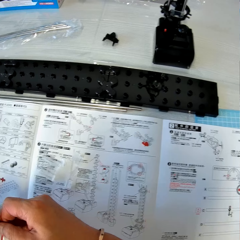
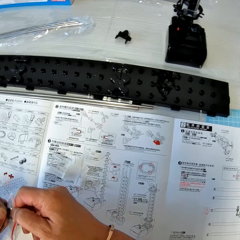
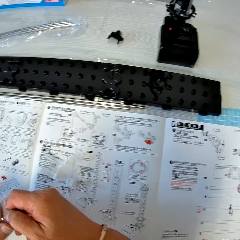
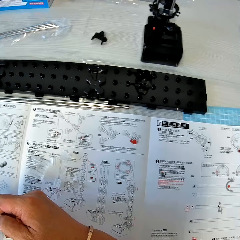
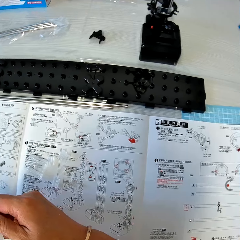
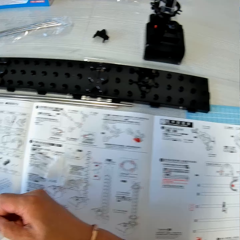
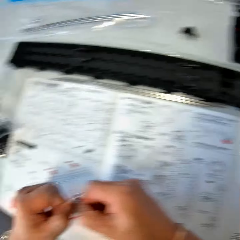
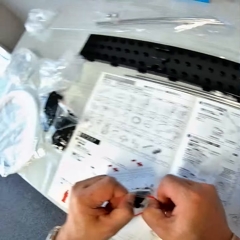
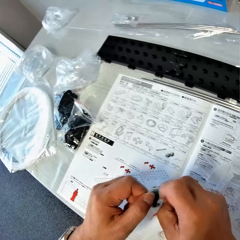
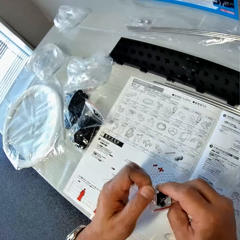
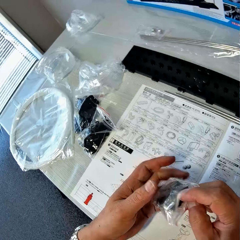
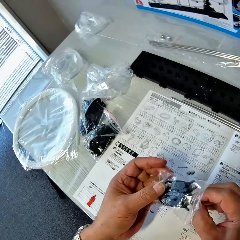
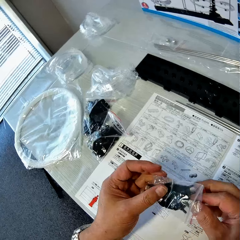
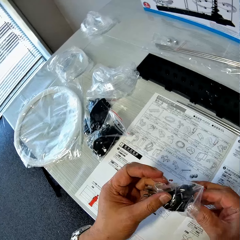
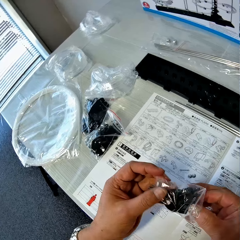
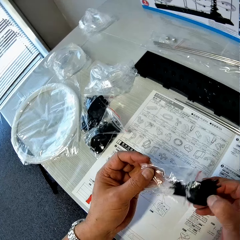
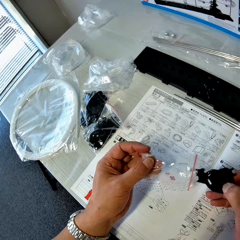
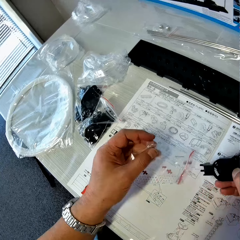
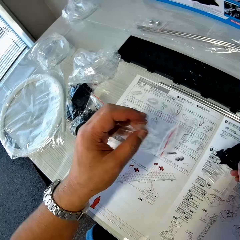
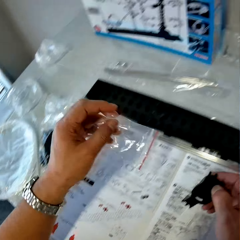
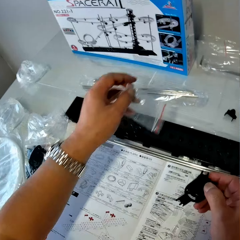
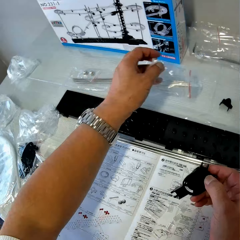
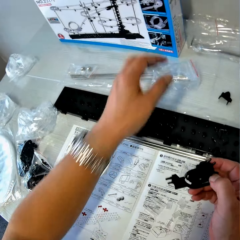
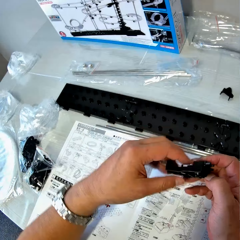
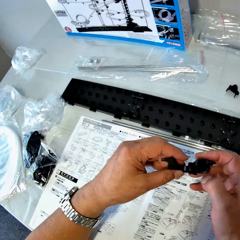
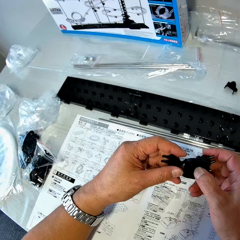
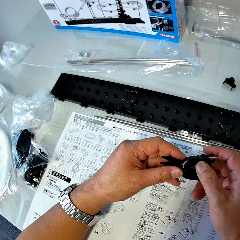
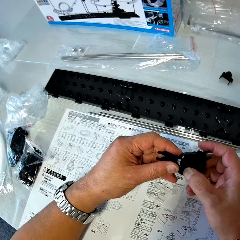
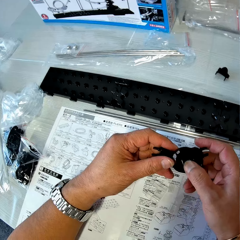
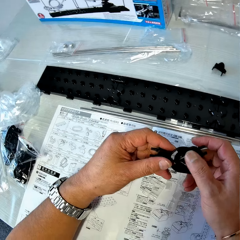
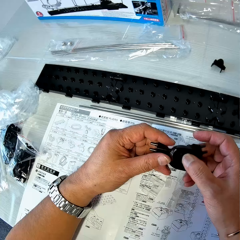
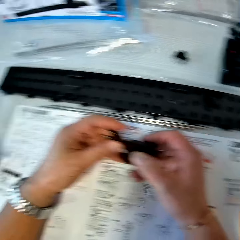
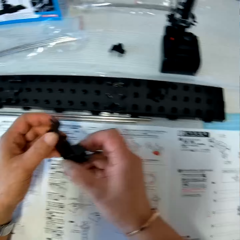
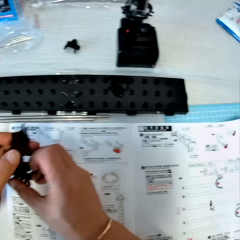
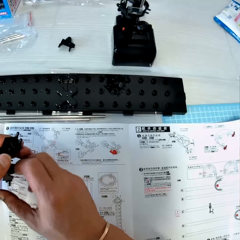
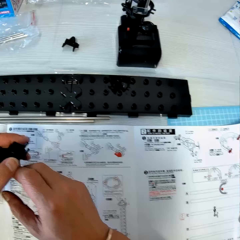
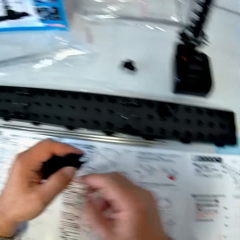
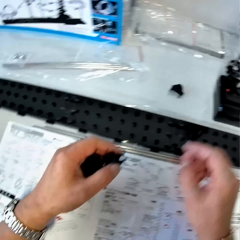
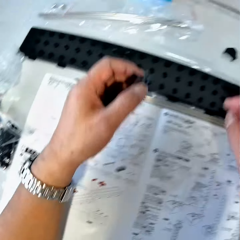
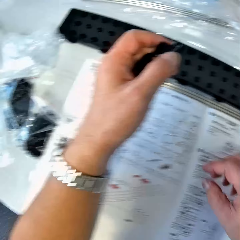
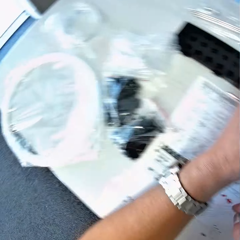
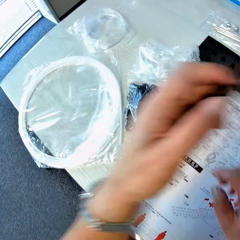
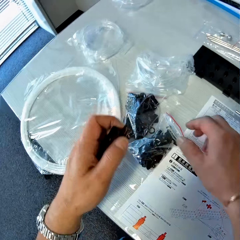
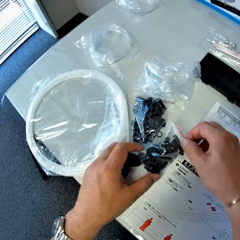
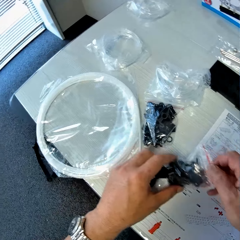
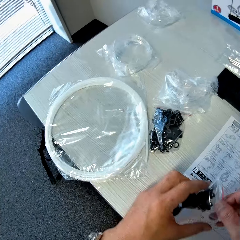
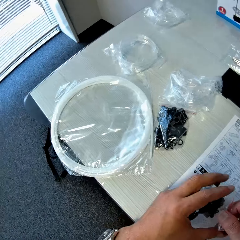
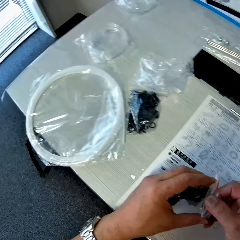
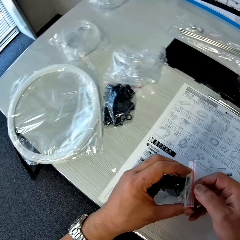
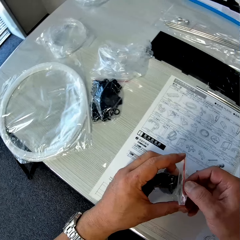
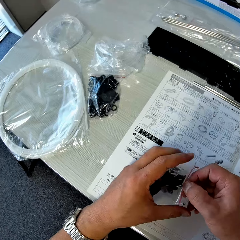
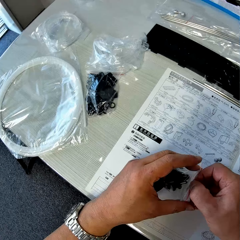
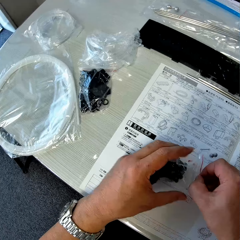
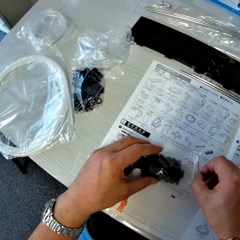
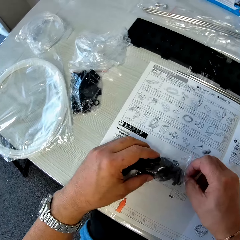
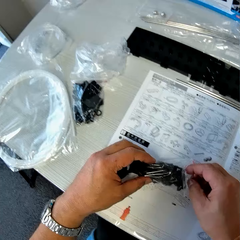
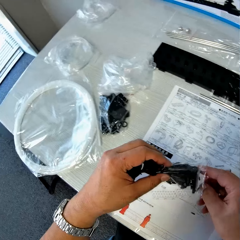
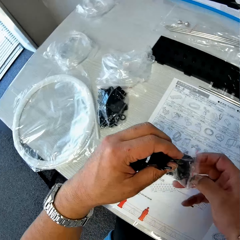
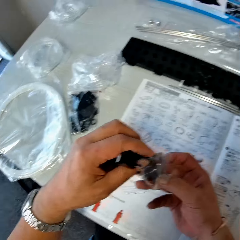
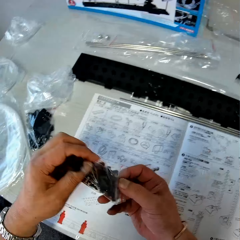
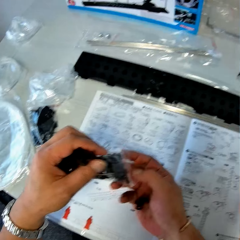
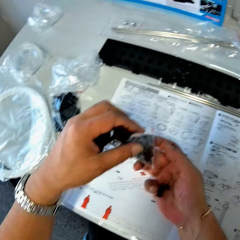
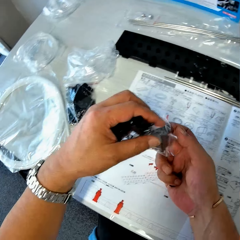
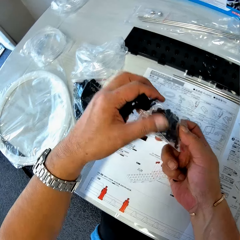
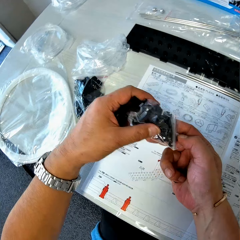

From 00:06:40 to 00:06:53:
The camera wearer opens the pack of fork parts. He removes the fork part from the pack, drops the empty pack on the table and checks the fork part in his hands. He reads the manual. He picks up a pack of rail stands or spacerail arms. He dips his right hand into the pack of rail stands.

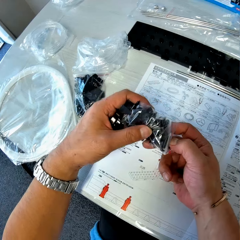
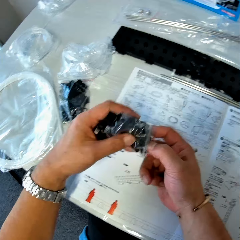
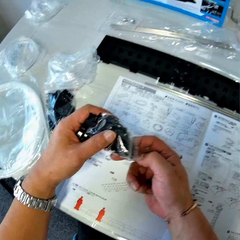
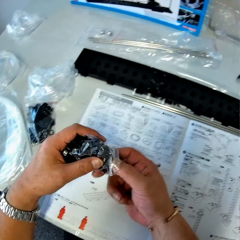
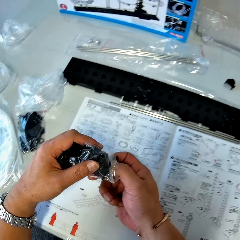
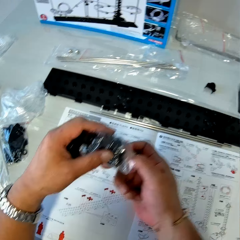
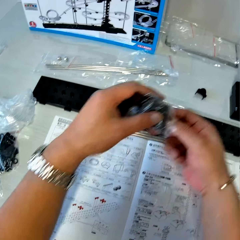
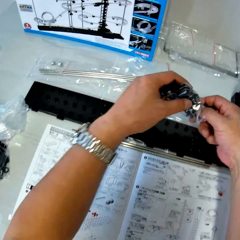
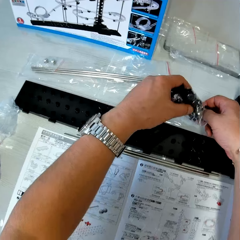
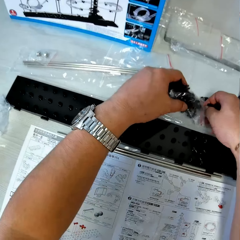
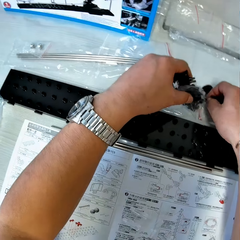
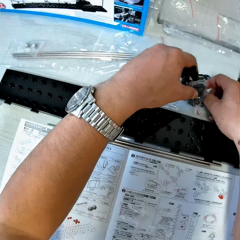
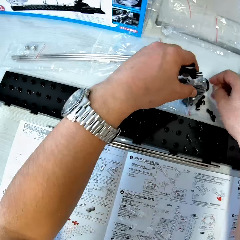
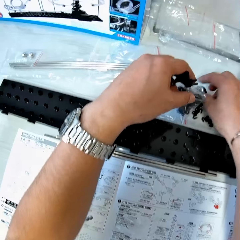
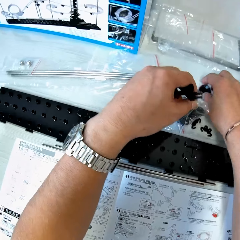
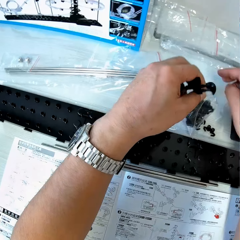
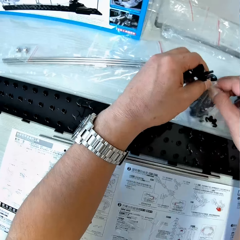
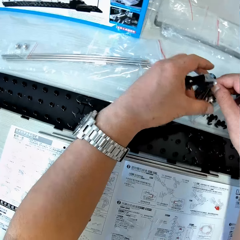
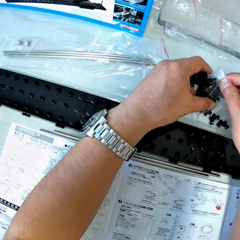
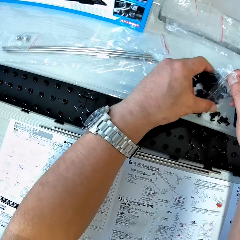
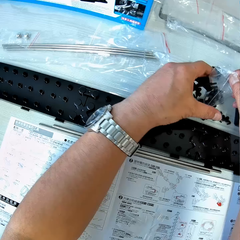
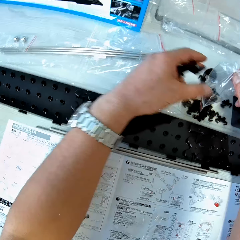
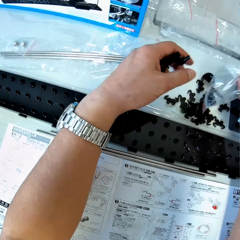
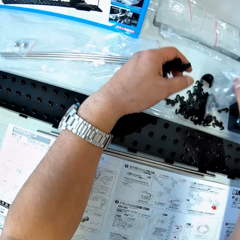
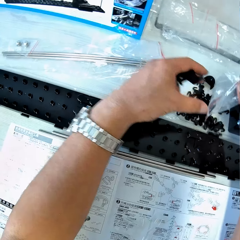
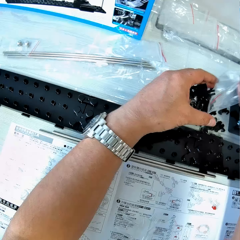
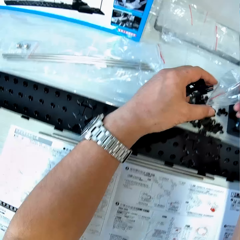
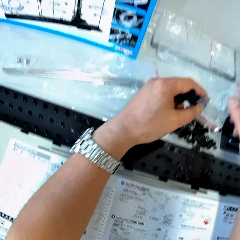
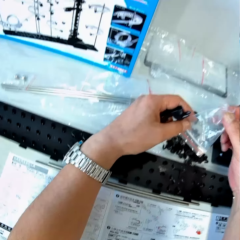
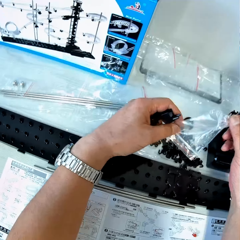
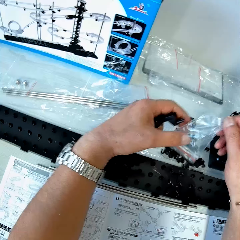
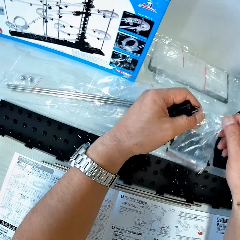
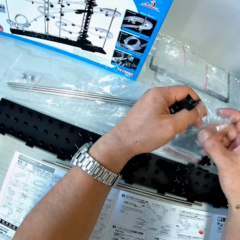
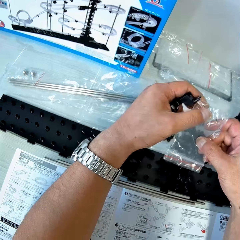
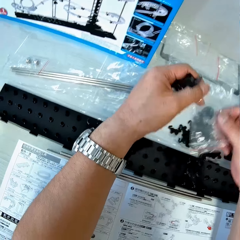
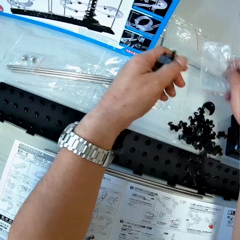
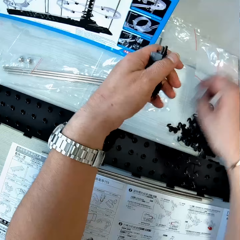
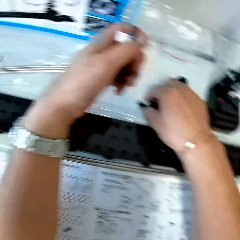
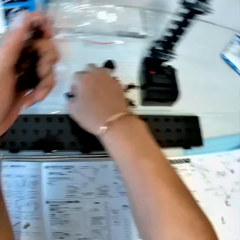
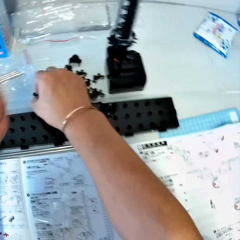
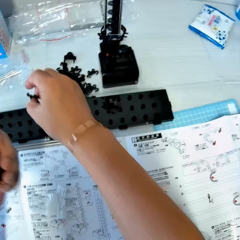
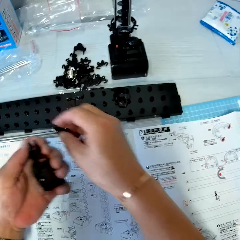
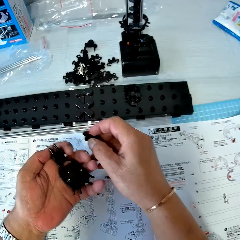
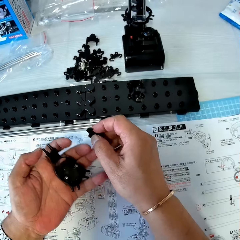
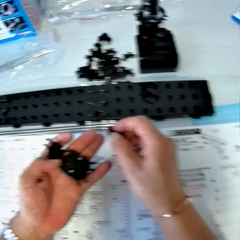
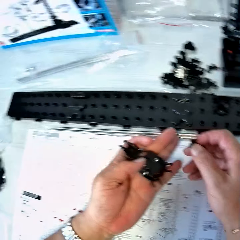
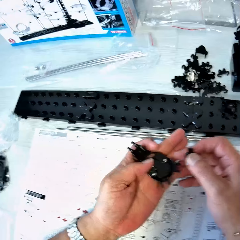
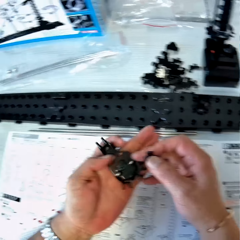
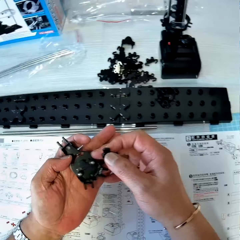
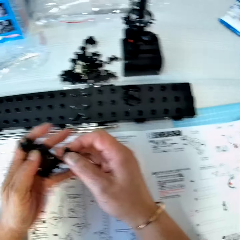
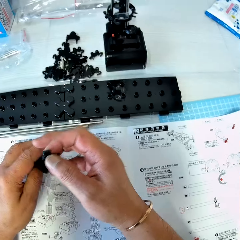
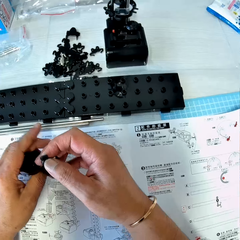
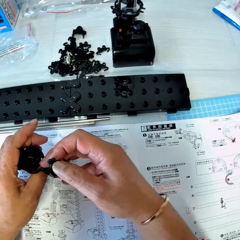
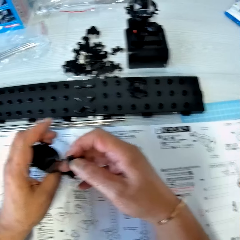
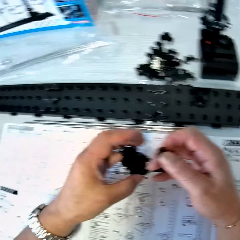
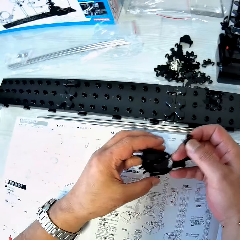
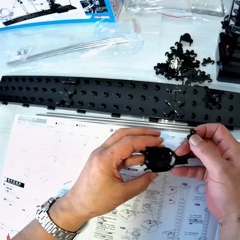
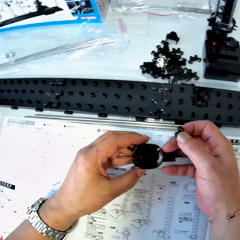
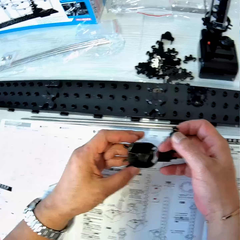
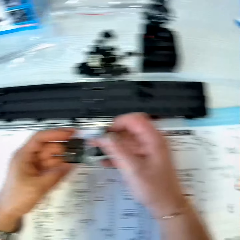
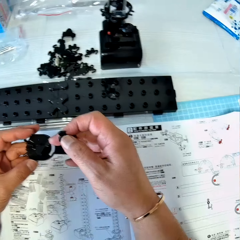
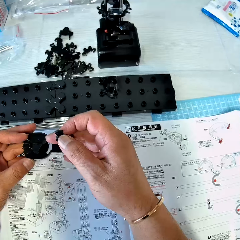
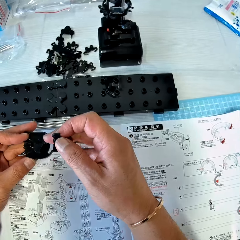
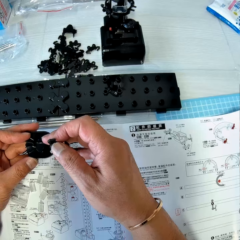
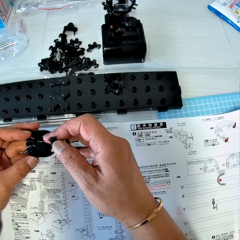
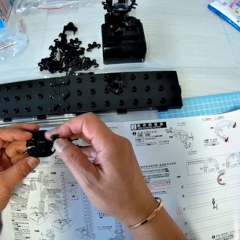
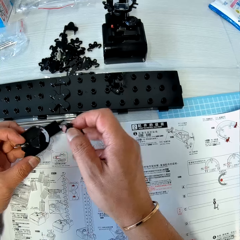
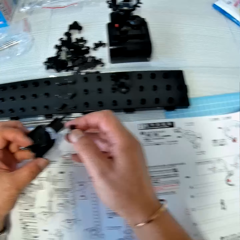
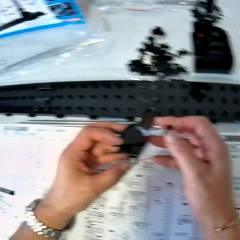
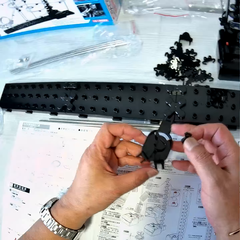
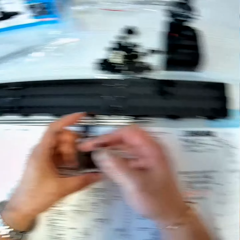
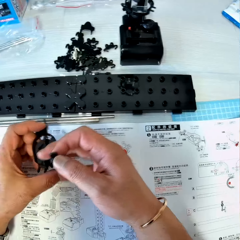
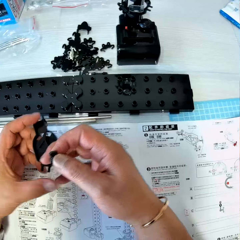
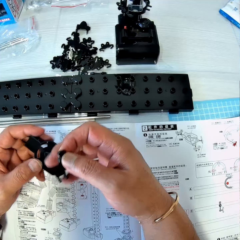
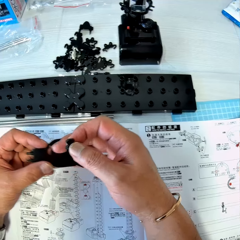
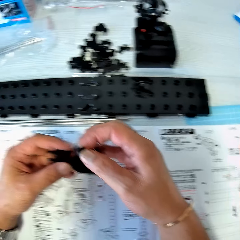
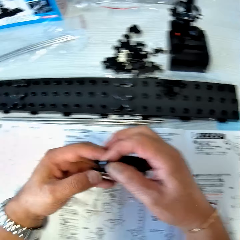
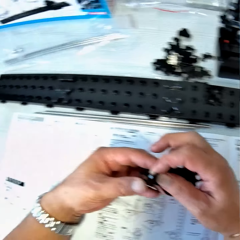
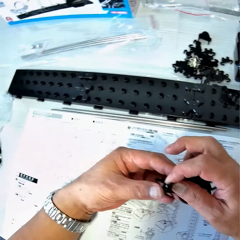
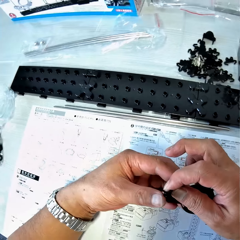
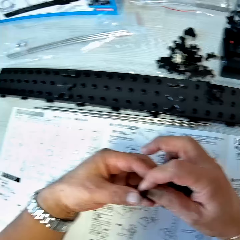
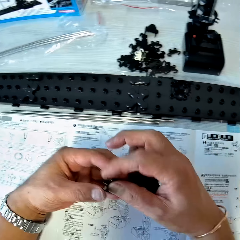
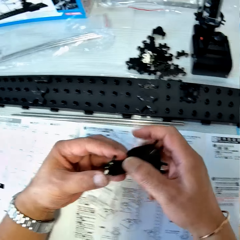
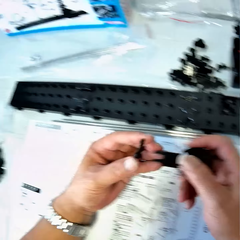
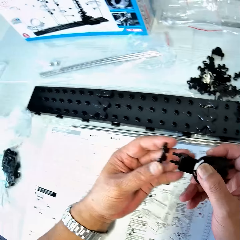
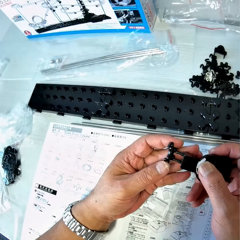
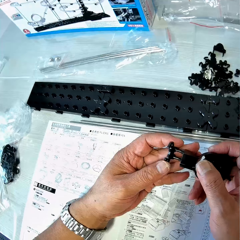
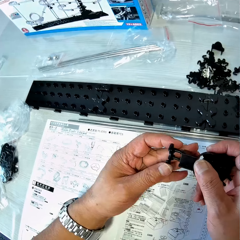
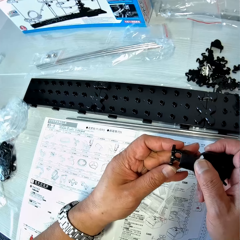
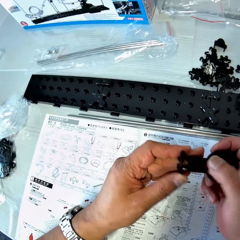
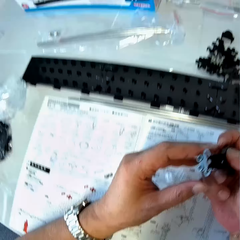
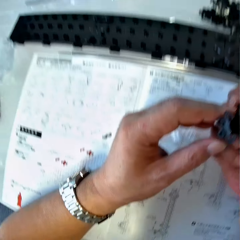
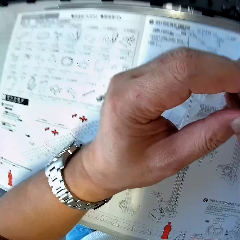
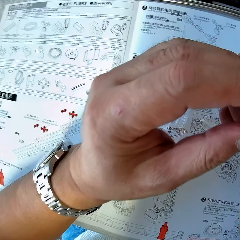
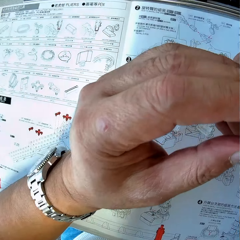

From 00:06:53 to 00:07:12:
The camera wearer pours the rail stands or spacerail arms on the table. They put the spacerail arms down. They drop the empty pack on the table. They pick up a piece of rail stand from the table. They examine the fork part. They read the manual. They insert the piece of rail stand into the fork part.
